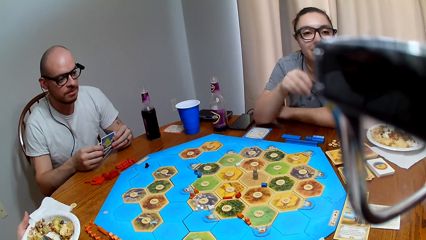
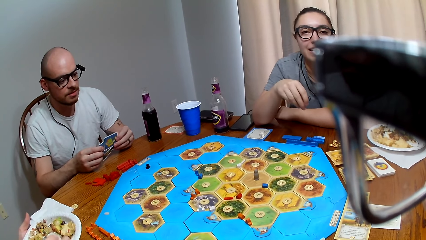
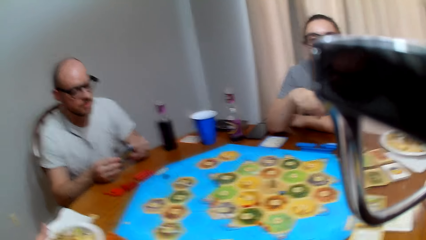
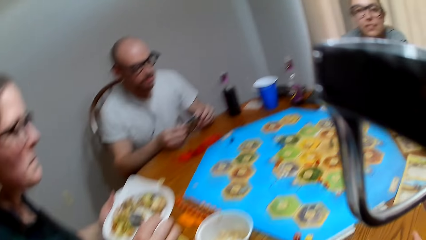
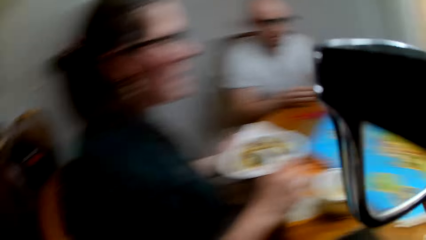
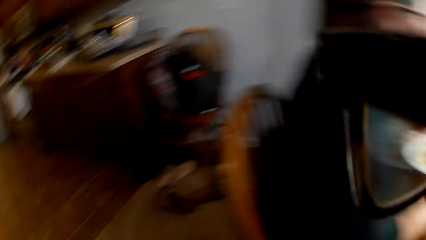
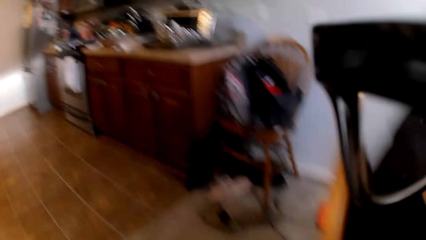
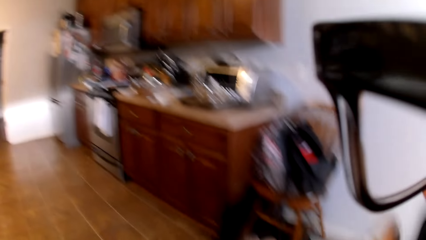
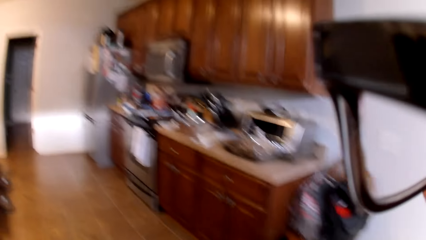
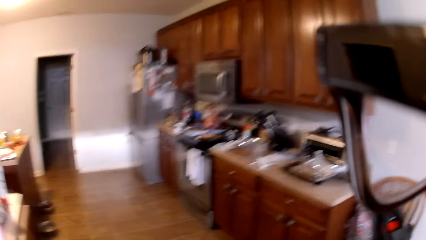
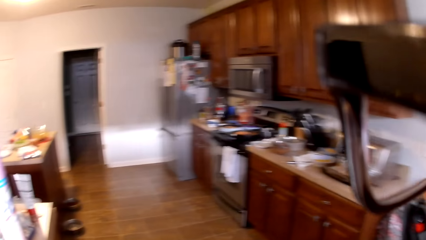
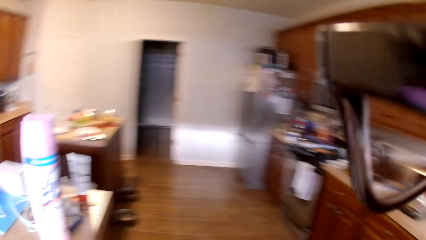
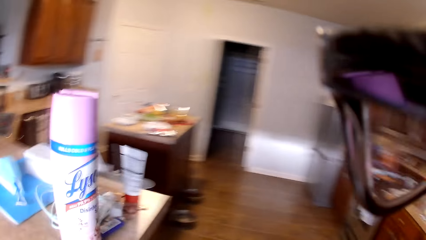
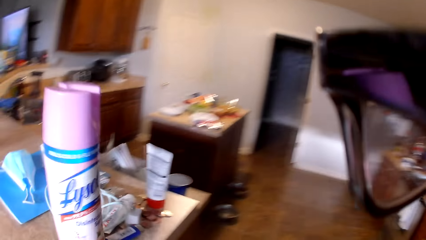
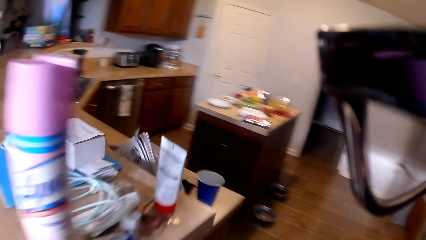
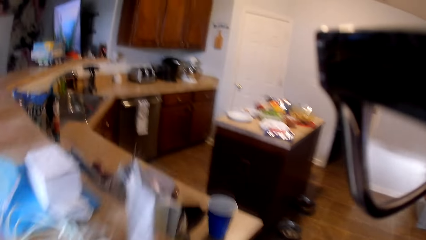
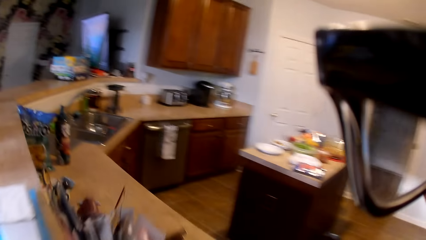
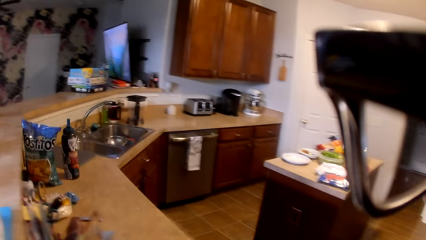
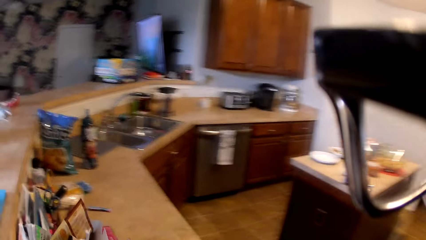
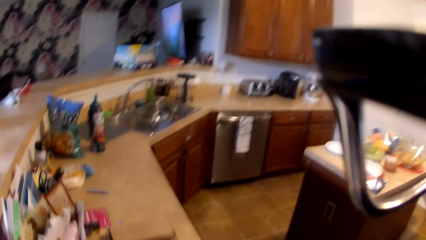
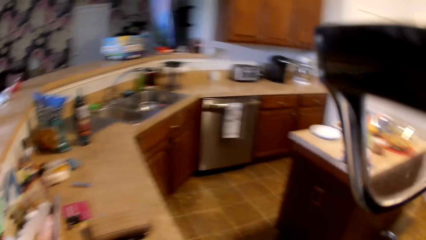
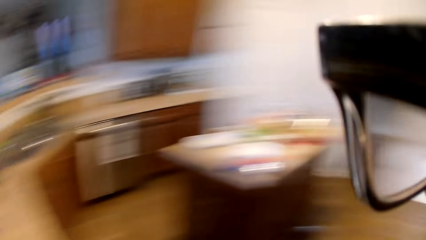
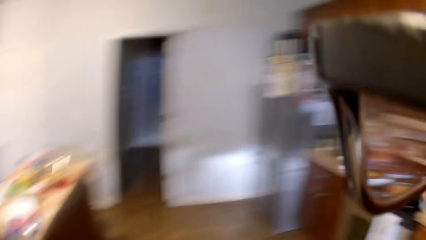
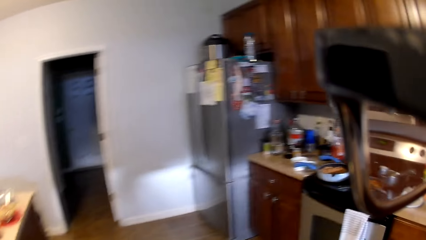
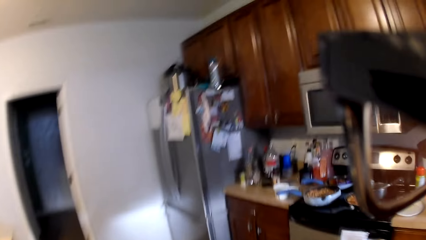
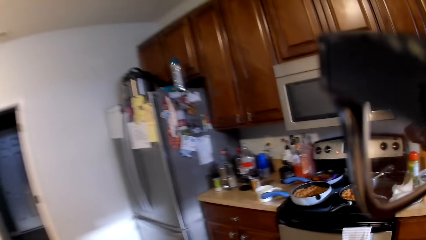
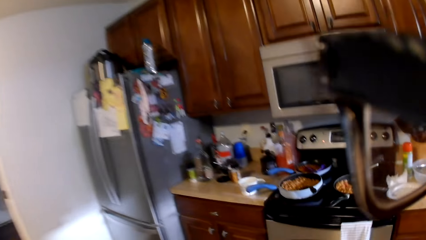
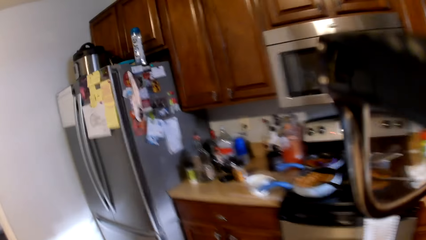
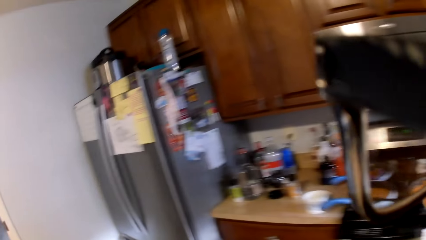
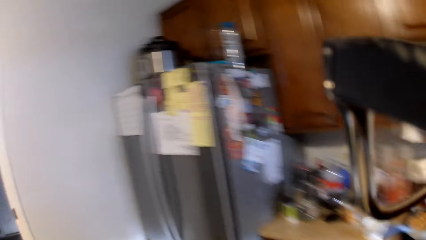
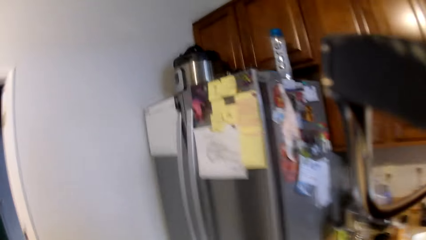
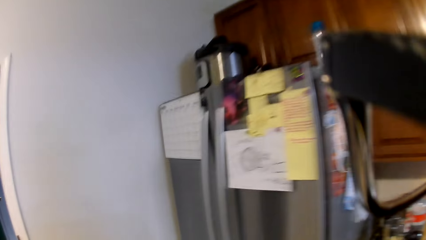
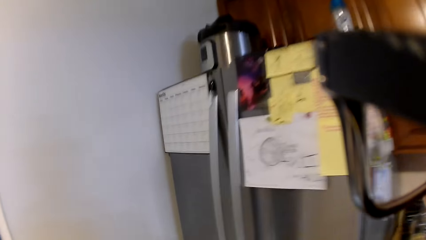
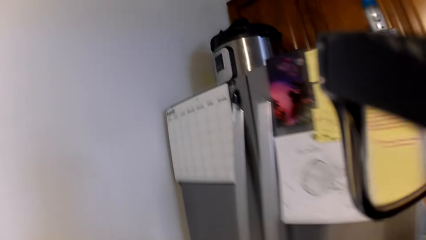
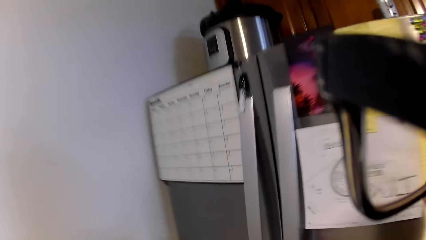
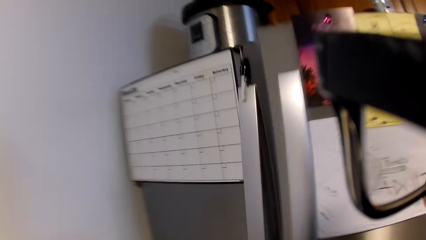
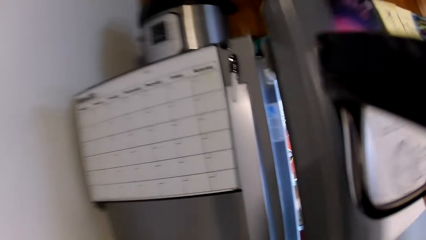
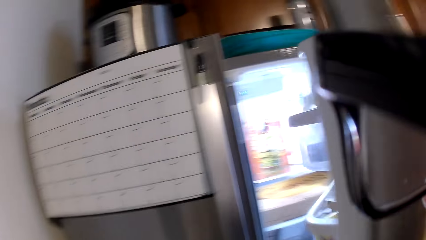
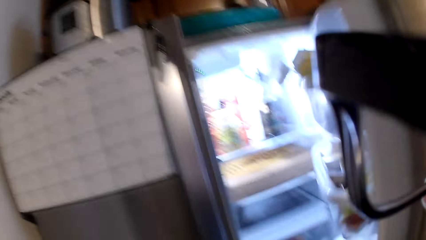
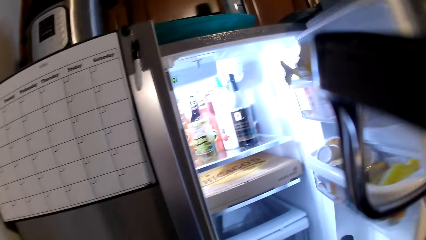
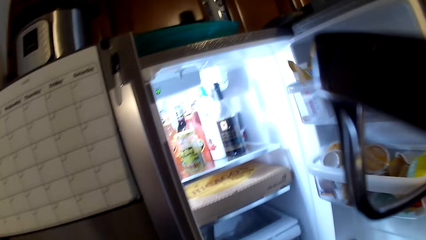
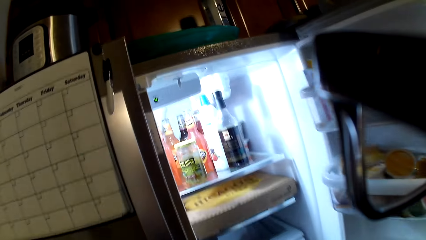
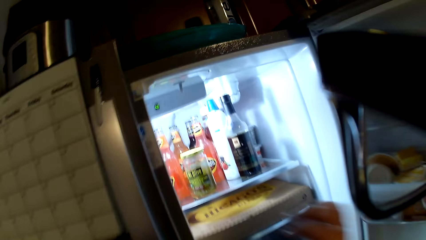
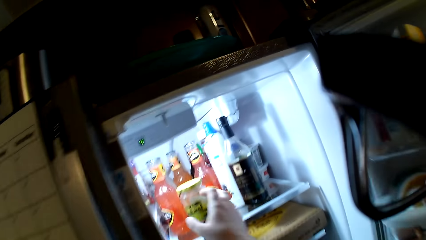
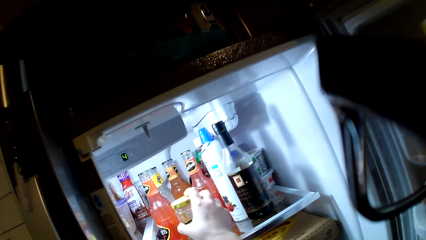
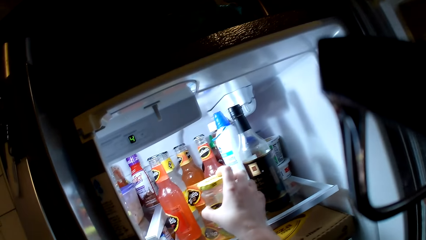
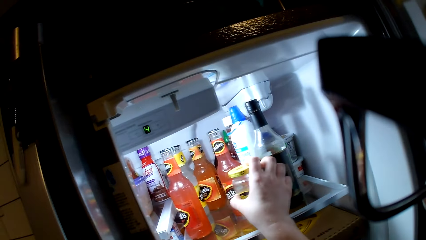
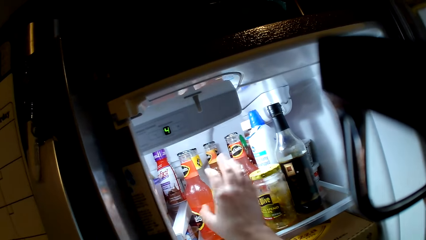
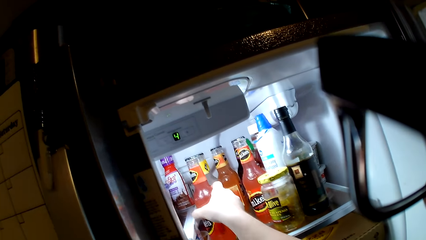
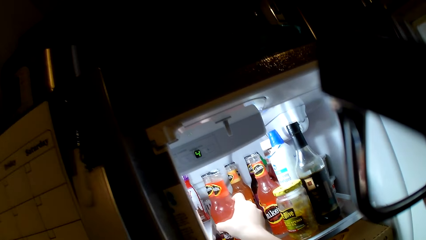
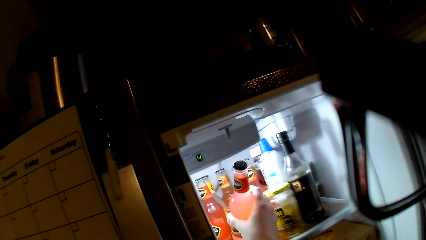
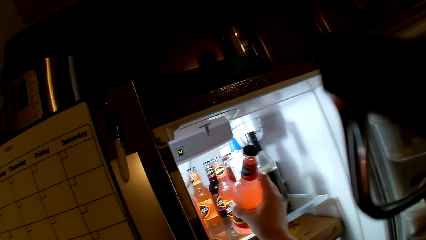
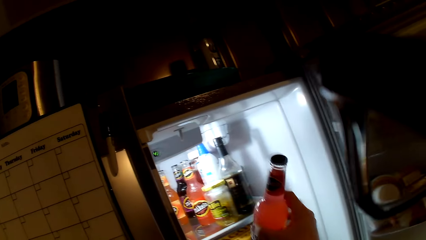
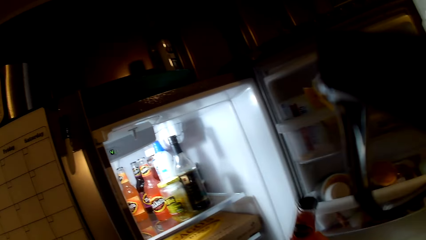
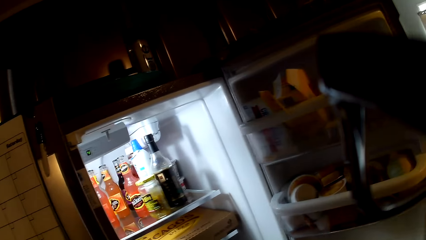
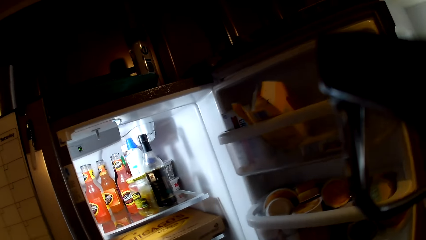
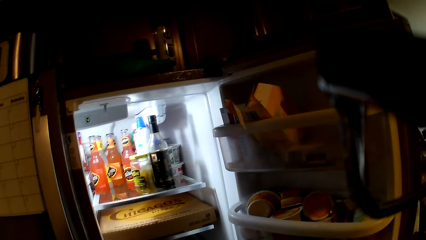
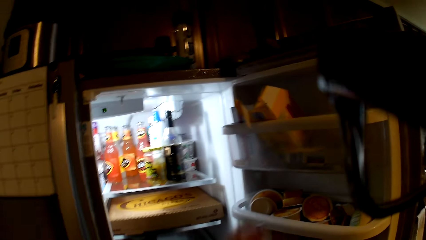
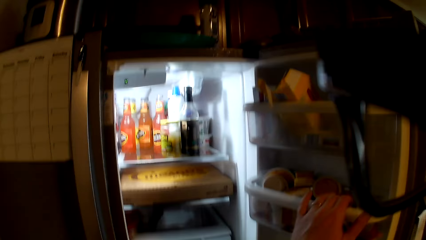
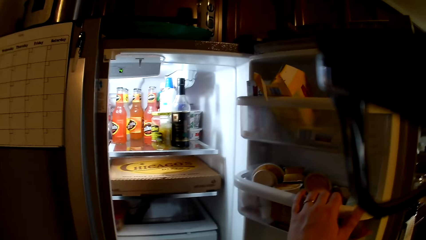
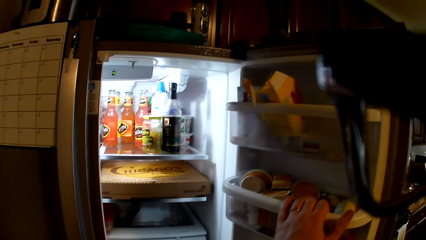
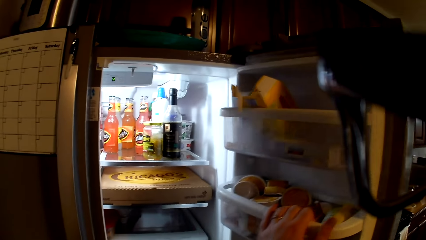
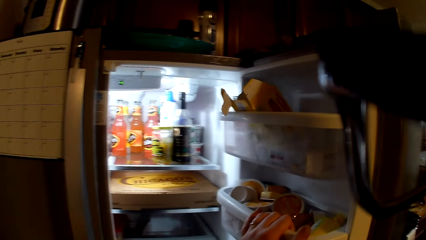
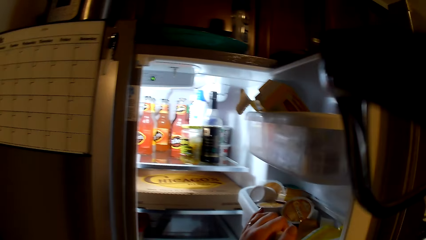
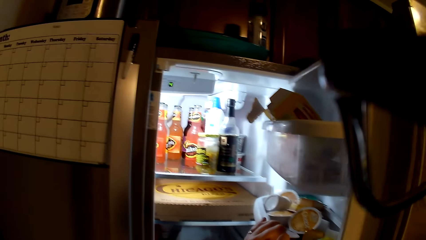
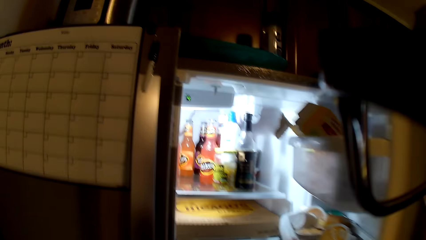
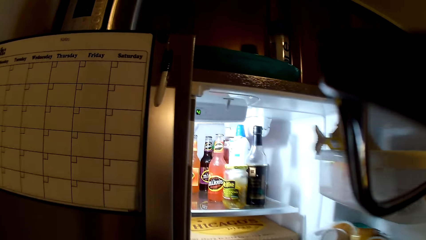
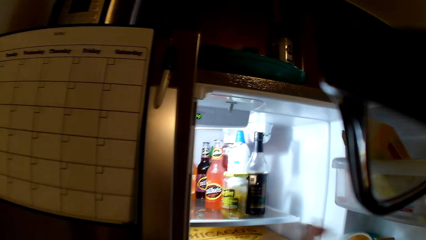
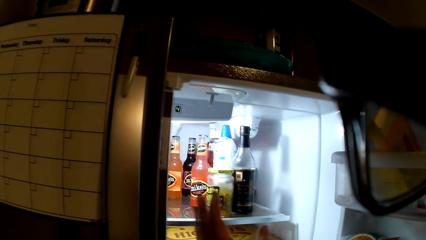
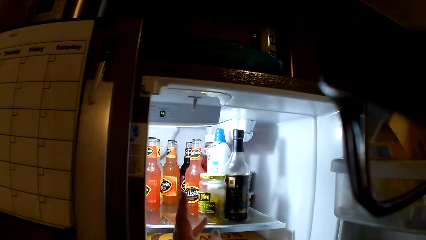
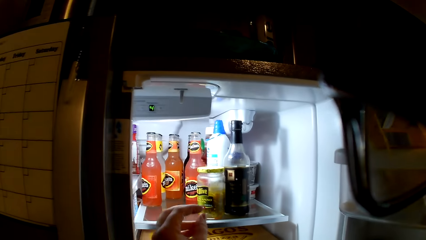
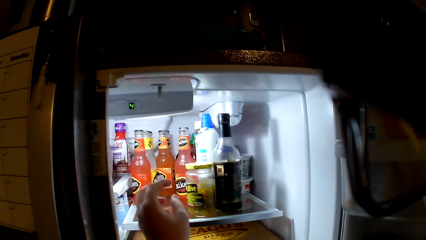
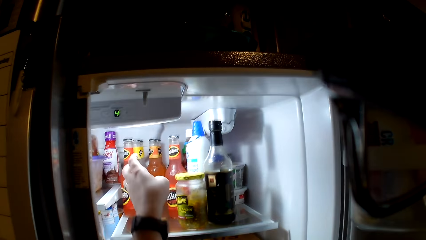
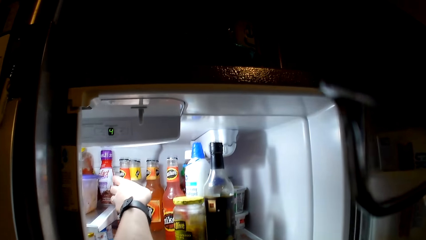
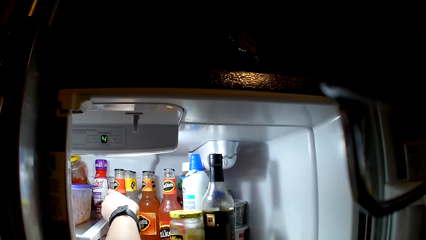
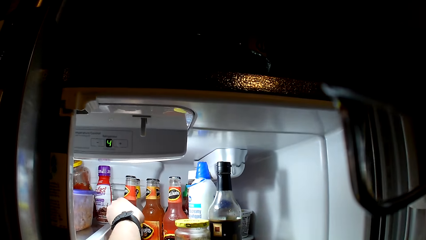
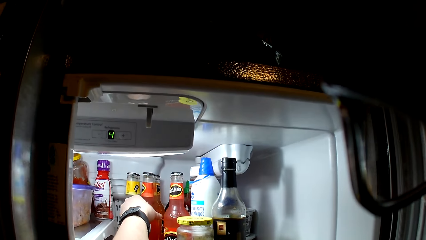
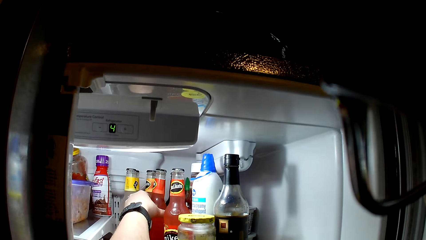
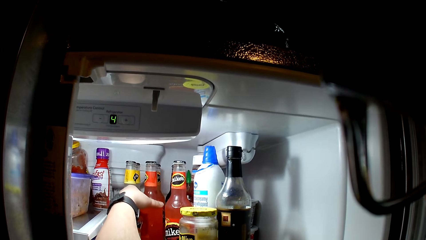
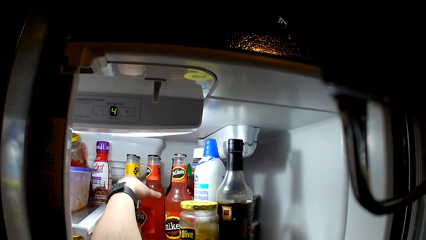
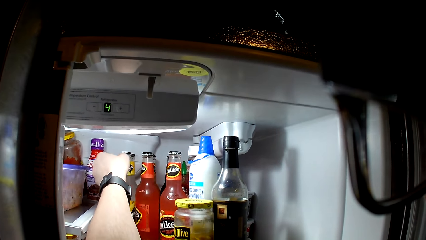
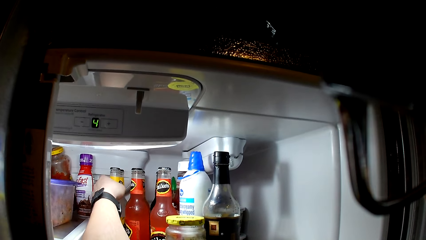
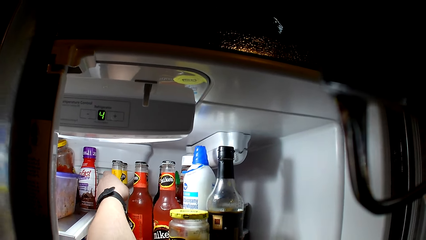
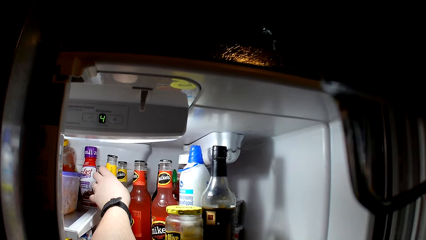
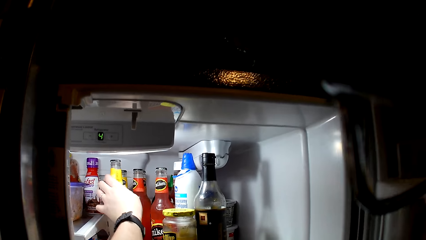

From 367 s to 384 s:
The camera wearer walks in the kitchen. They open the fridge. They move the jar. They pick a beverage or juice in the fridge. They ask a question. They grab the juice from the fridge.
